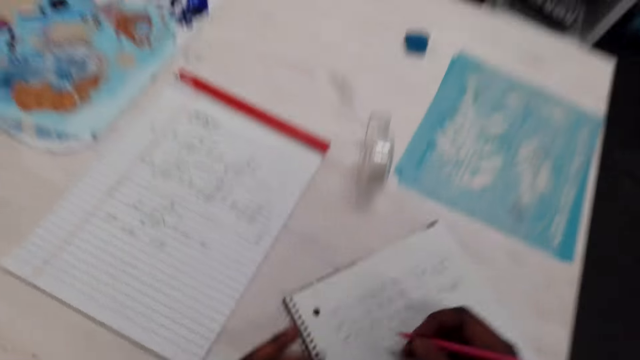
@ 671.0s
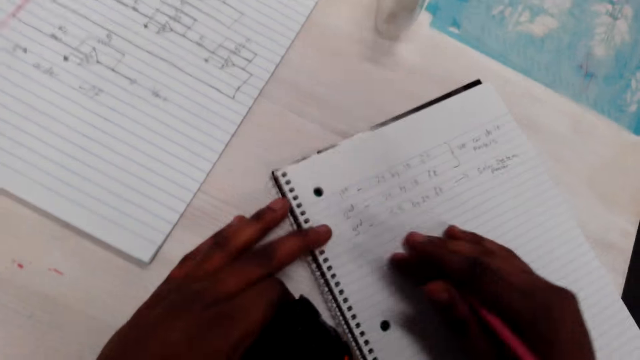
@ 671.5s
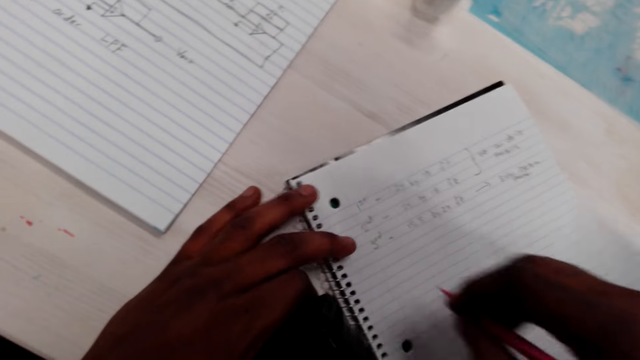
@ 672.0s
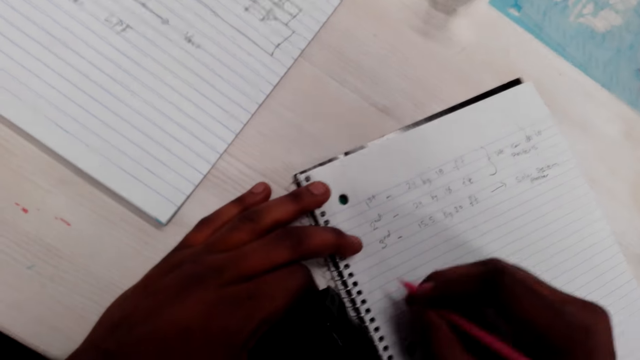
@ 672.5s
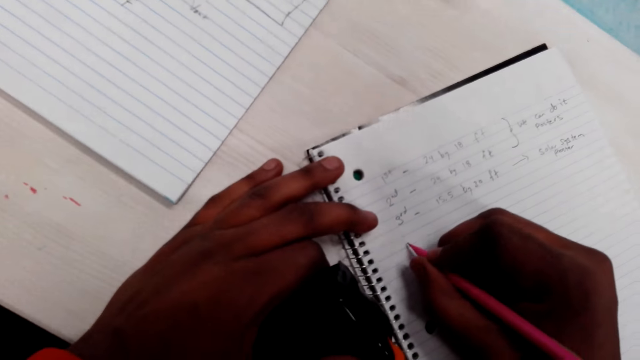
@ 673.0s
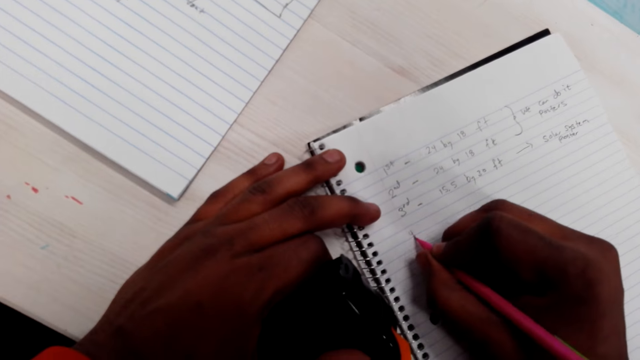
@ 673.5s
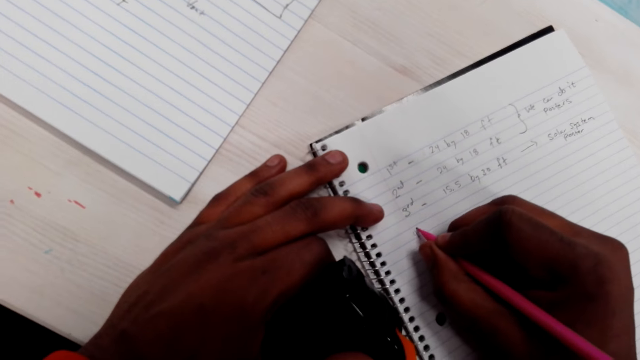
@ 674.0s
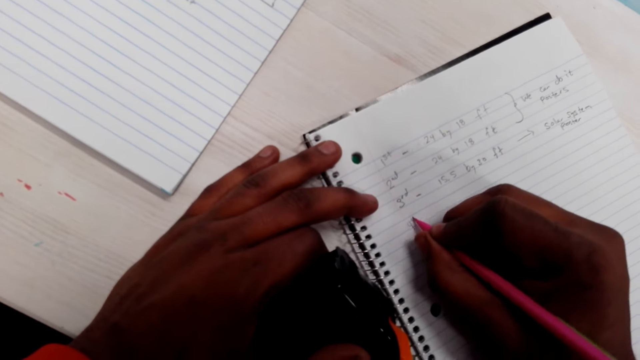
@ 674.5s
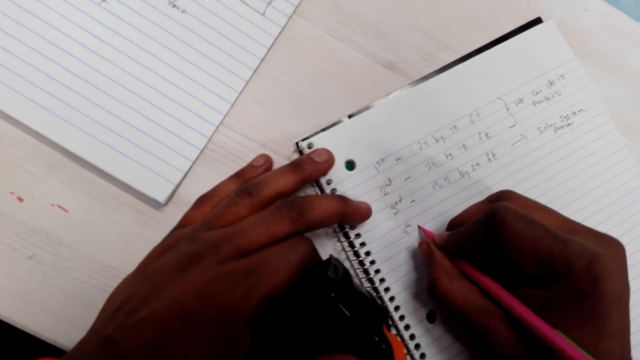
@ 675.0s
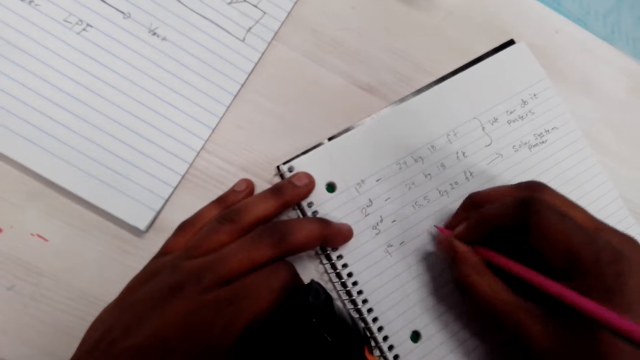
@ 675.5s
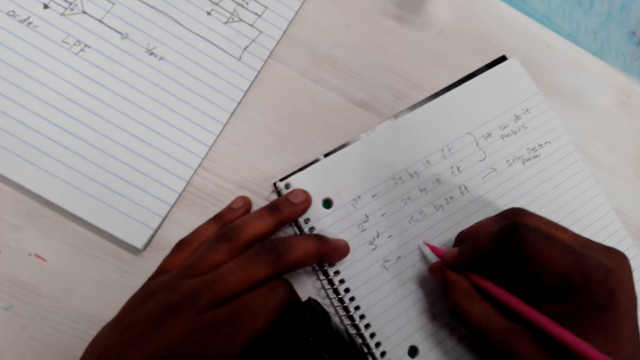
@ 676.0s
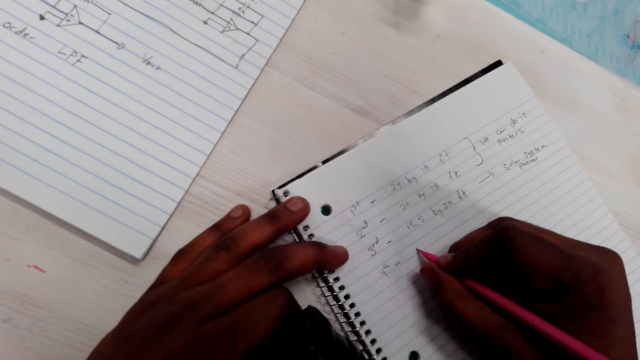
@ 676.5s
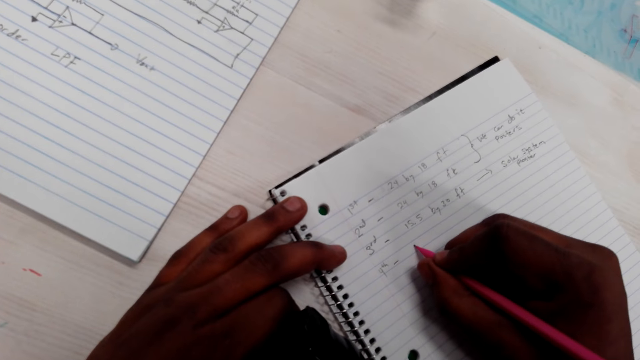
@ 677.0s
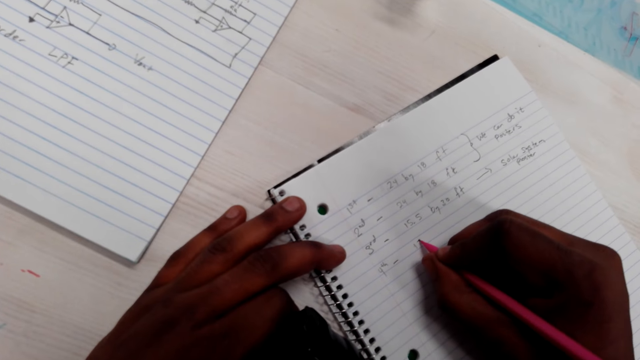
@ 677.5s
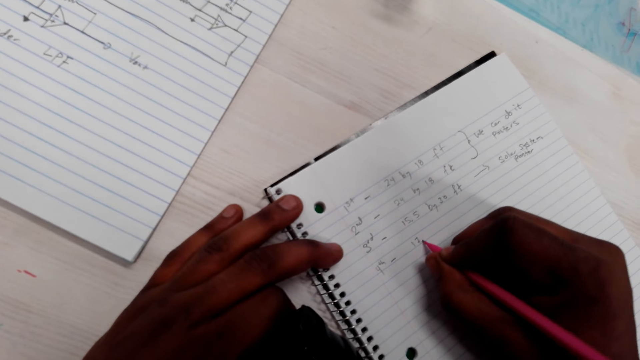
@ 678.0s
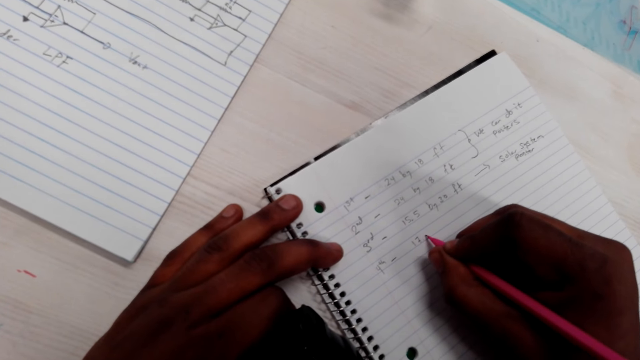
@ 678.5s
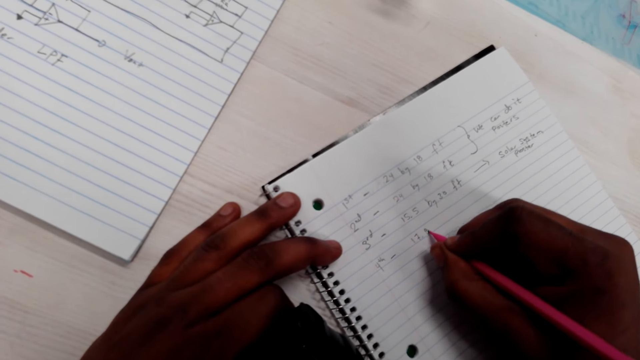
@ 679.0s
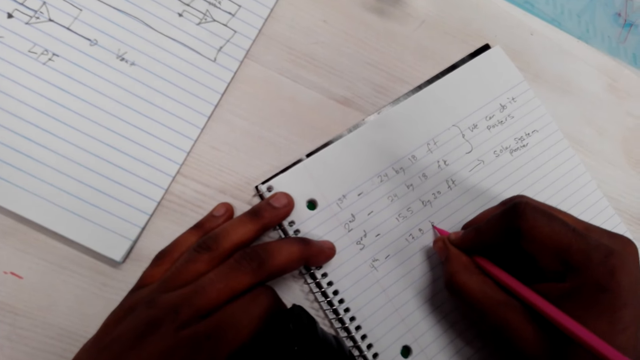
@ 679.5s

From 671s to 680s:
The camera wearer writes on the notebook with a pencil.

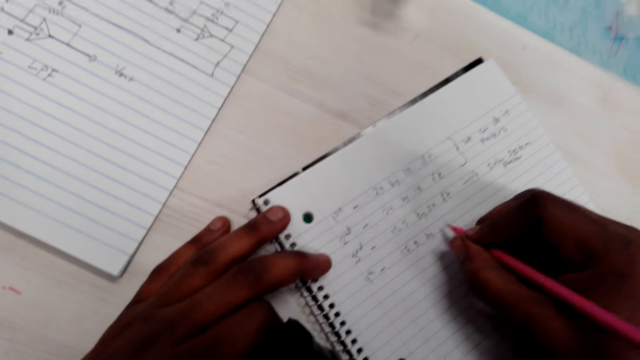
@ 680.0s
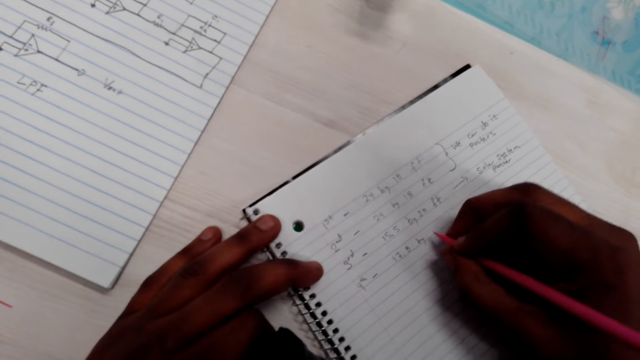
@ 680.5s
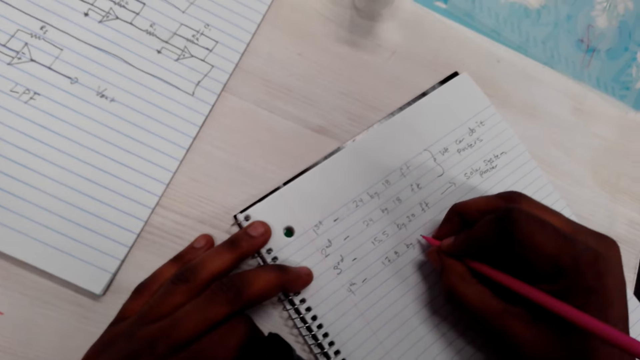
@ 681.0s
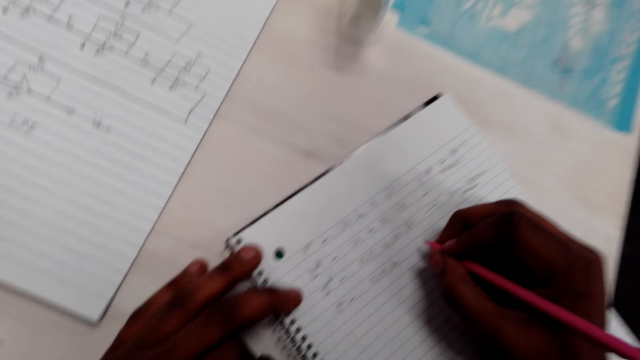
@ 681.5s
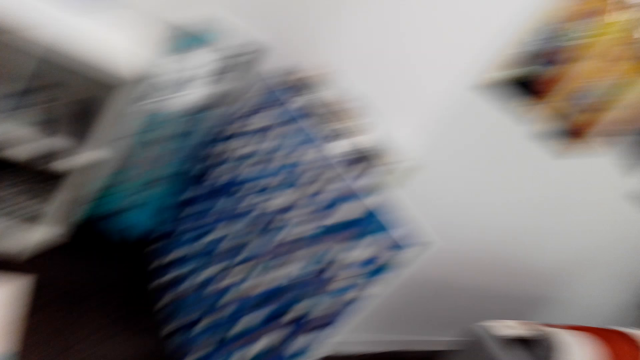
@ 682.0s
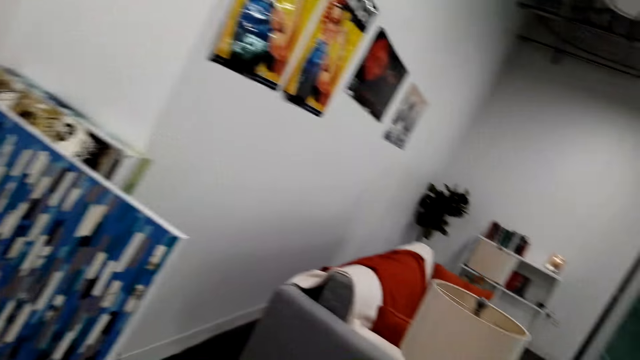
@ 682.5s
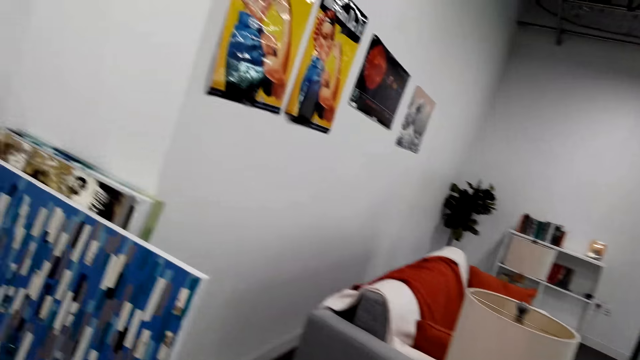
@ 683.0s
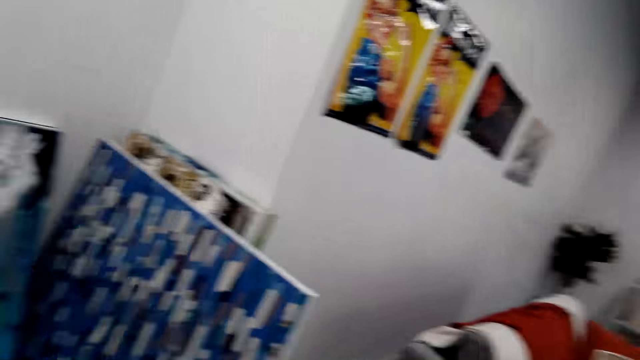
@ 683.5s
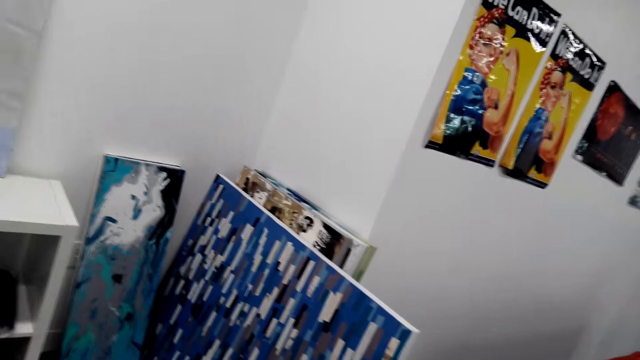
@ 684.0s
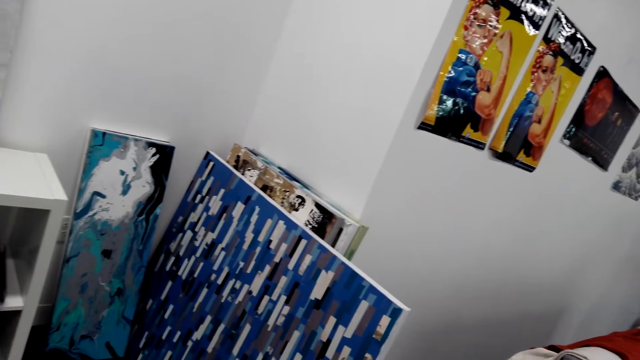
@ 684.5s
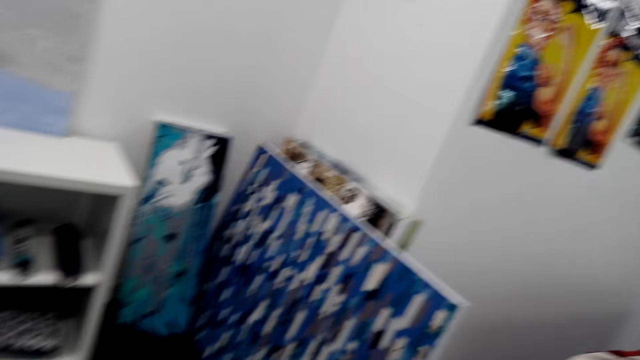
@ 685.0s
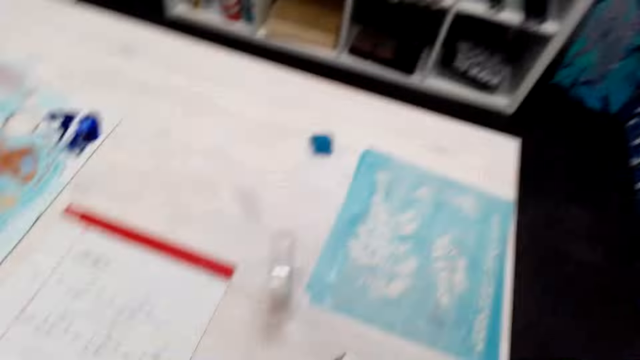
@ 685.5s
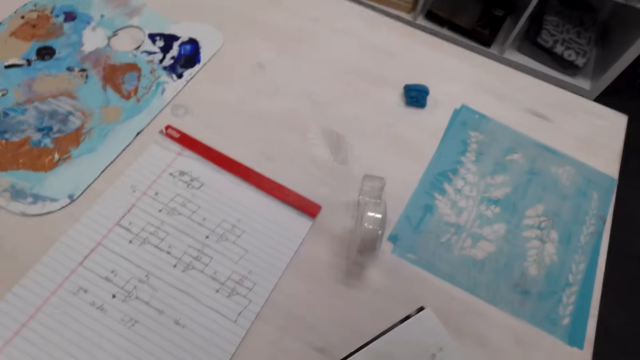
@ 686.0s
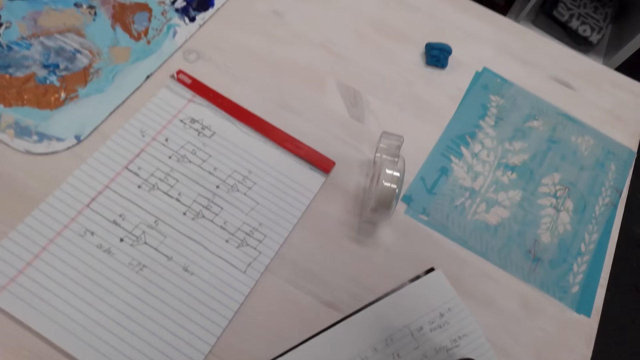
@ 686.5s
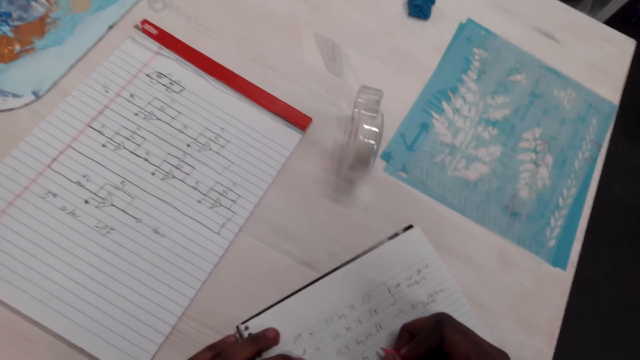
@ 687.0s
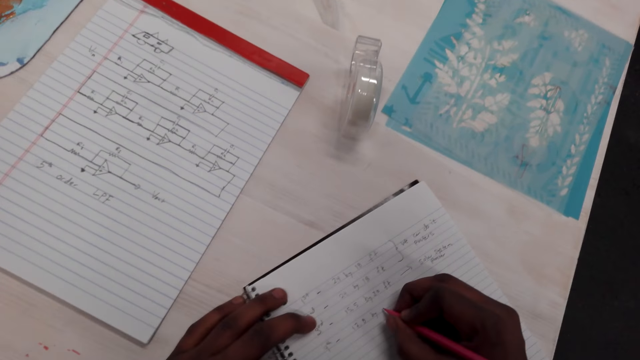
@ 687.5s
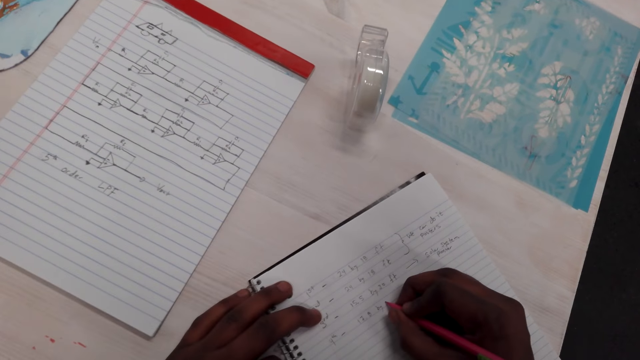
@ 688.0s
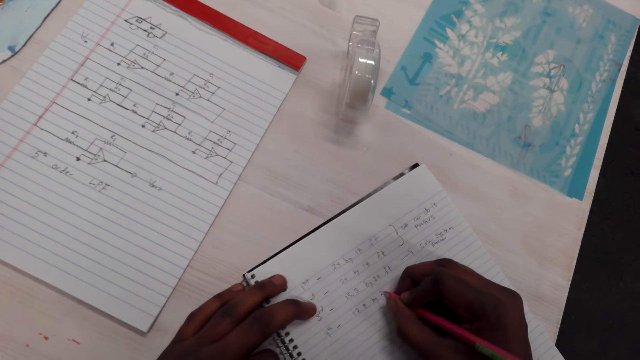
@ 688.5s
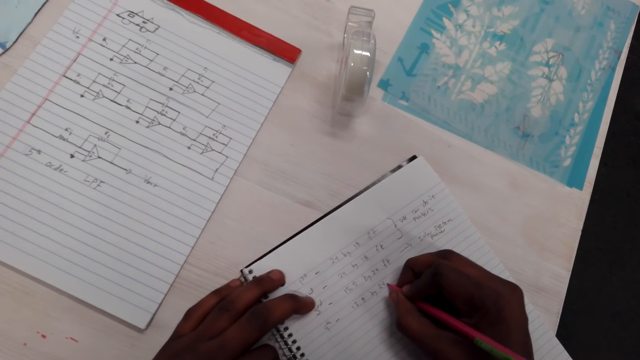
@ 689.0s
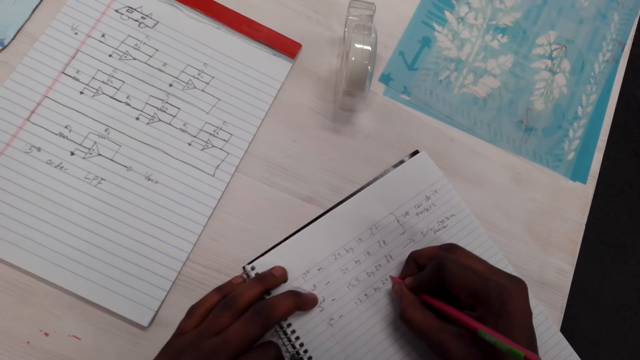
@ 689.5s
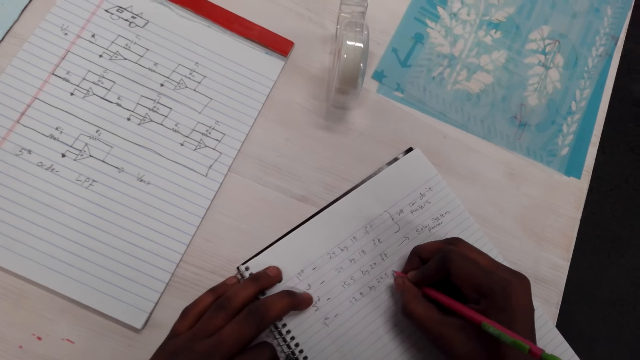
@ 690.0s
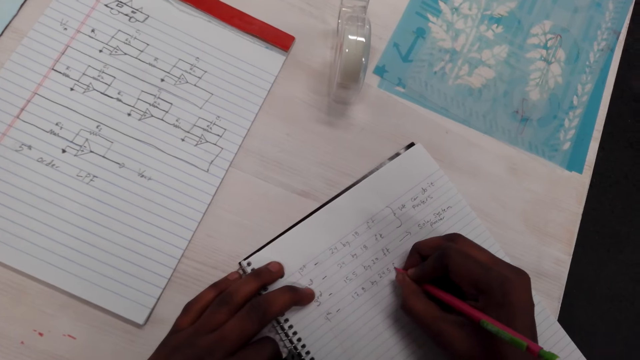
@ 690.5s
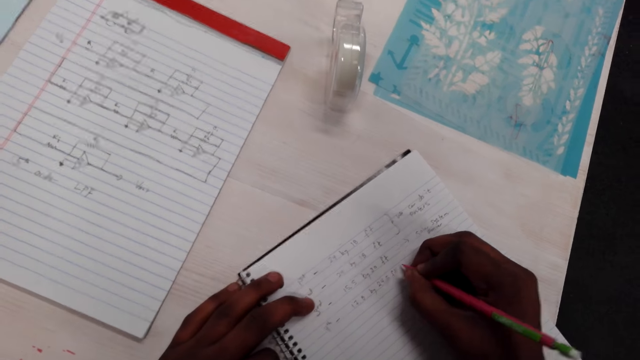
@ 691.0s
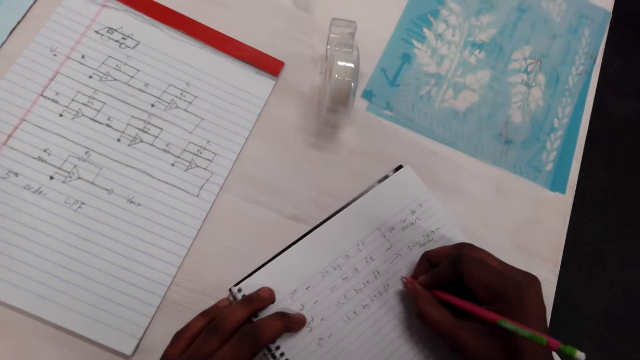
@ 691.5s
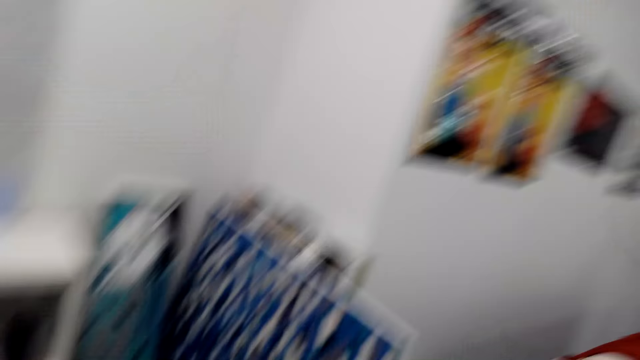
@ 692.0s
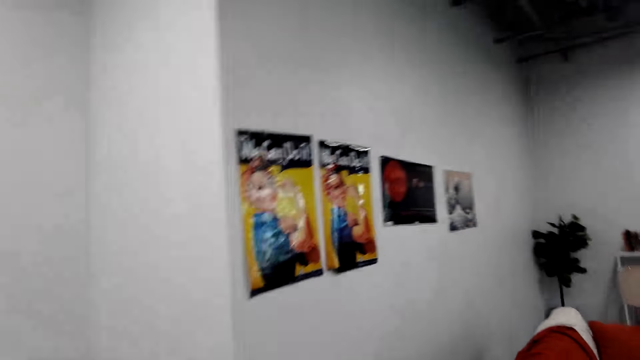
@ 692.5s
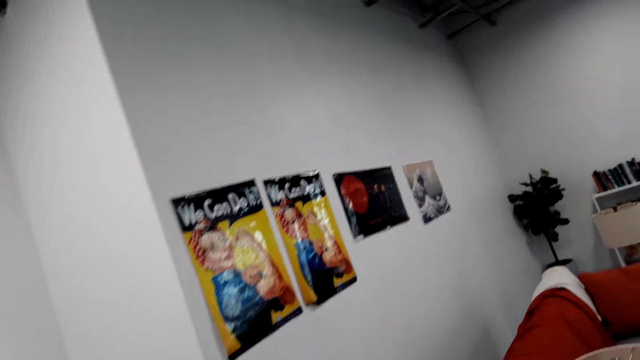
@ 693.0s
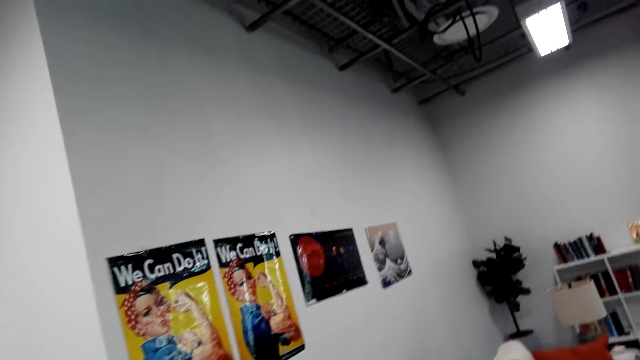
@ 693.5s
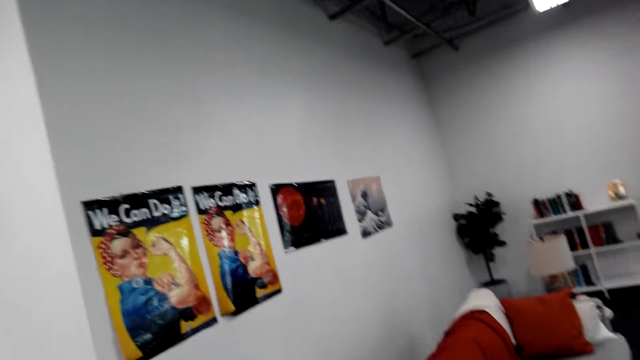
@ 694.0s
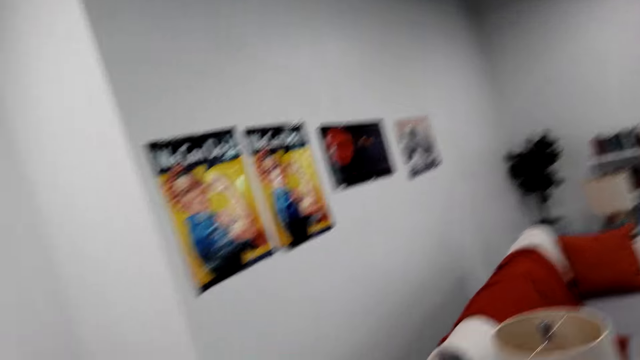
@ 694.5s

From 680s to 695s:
The camera wearer looks around the house. They stare at the pictures on the wall. They talk to a man. They look around the house. They write on the notebook with a pencil. They look around the house. They stare at the pictures on the wall. They walk on the floor.
